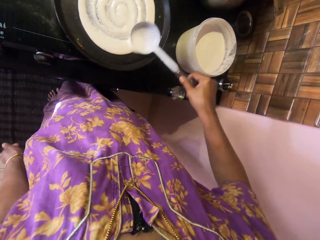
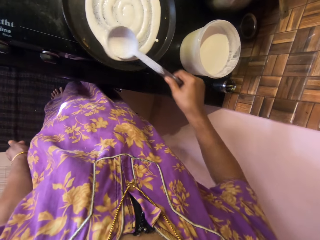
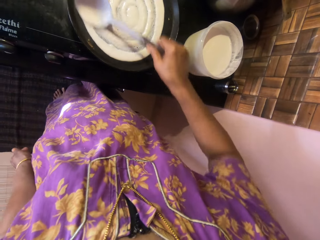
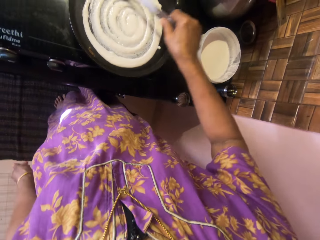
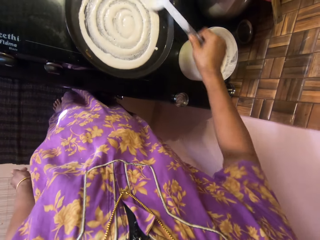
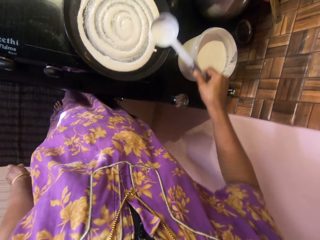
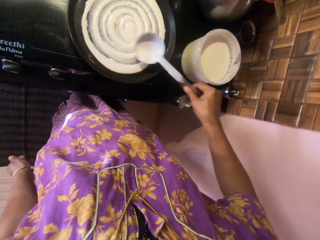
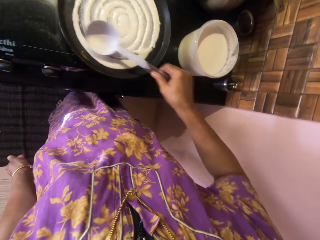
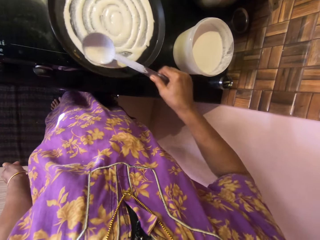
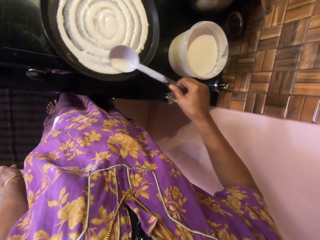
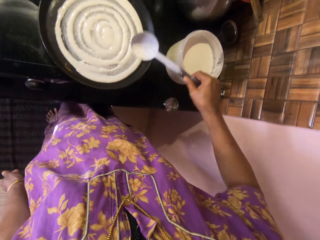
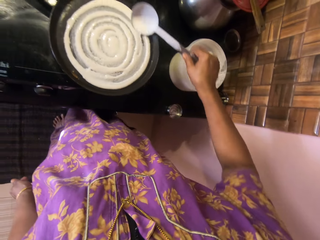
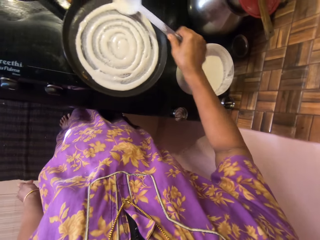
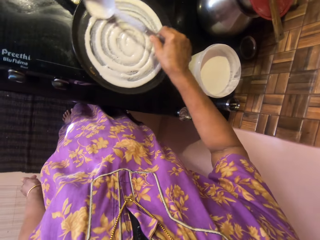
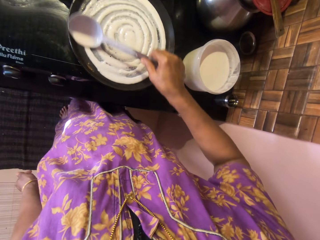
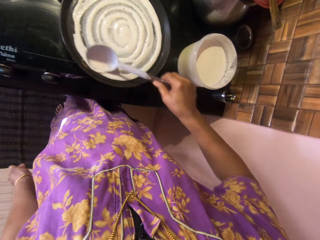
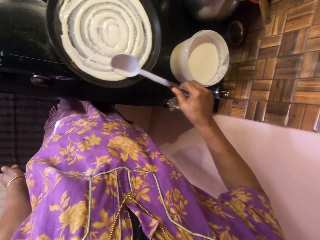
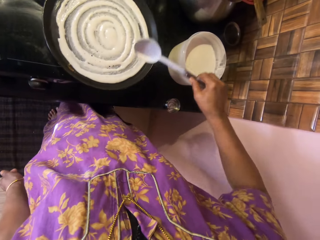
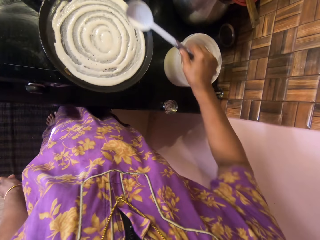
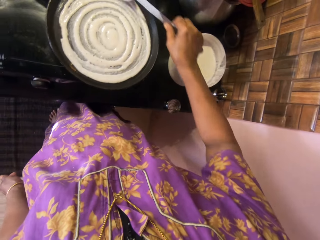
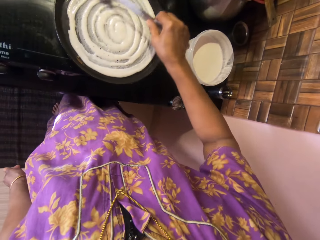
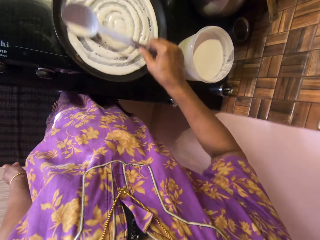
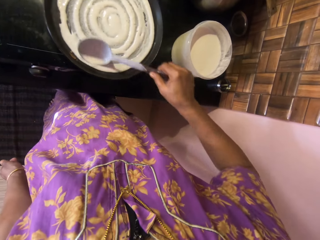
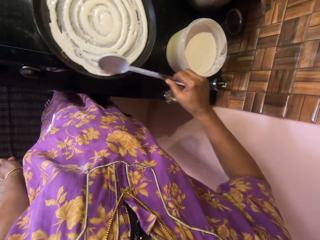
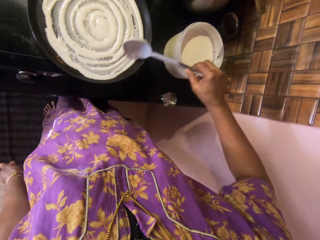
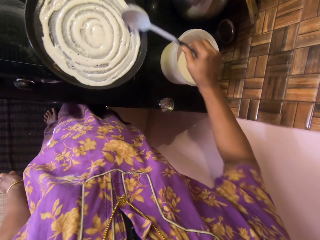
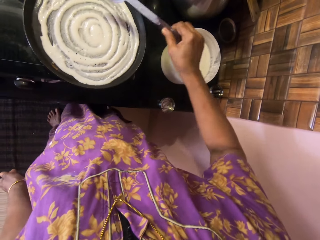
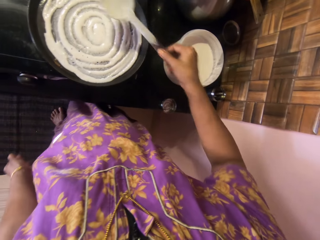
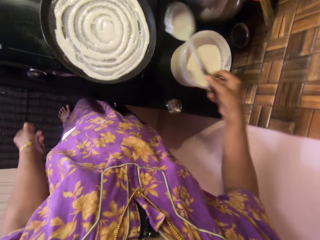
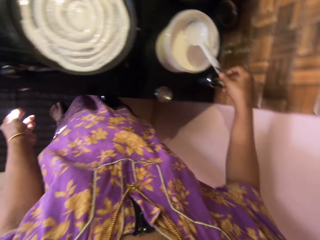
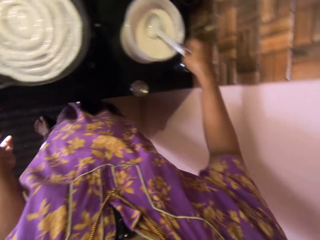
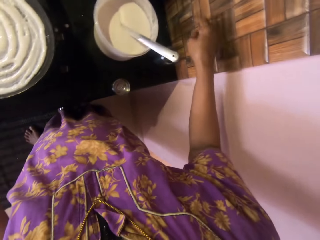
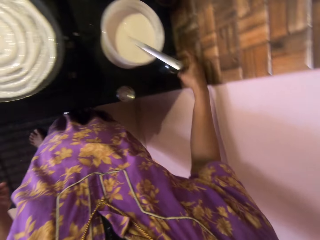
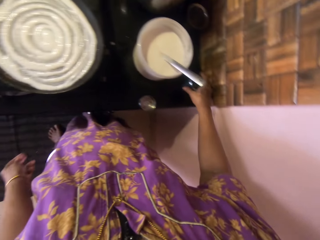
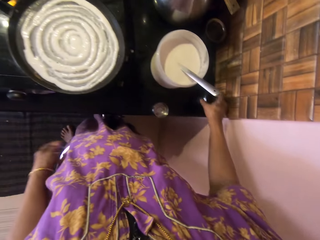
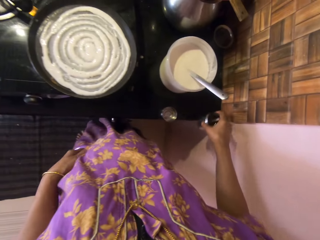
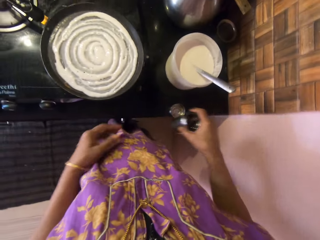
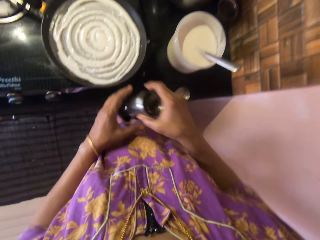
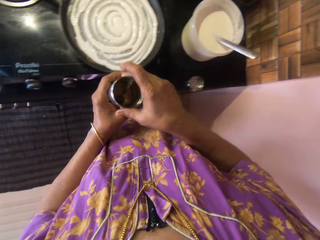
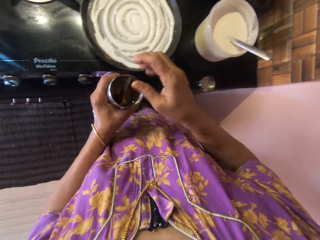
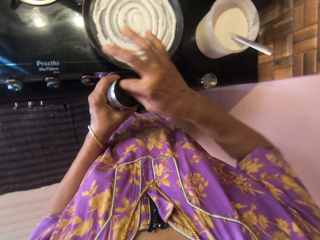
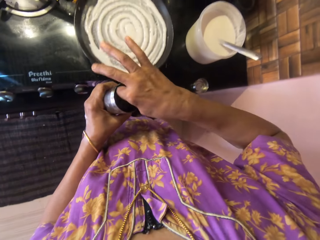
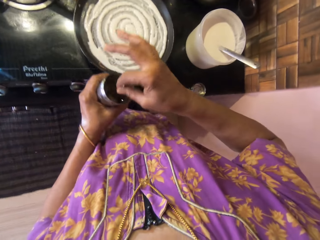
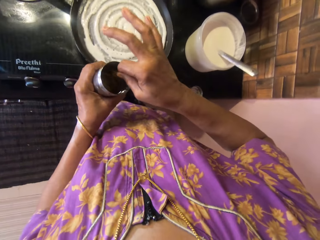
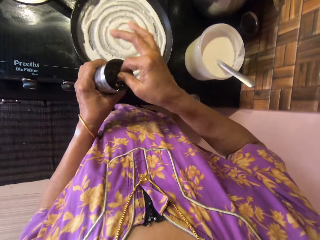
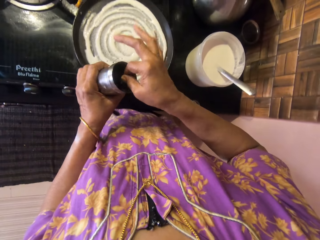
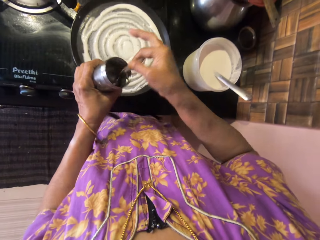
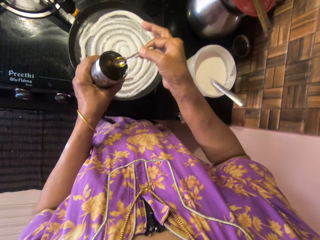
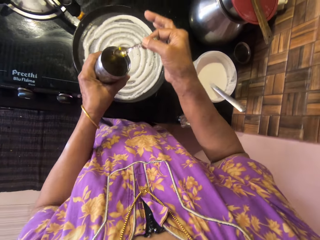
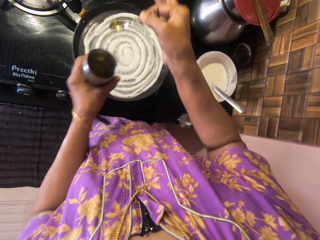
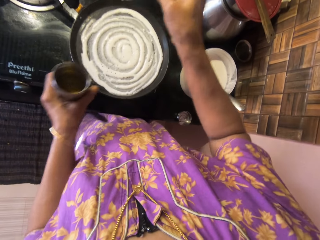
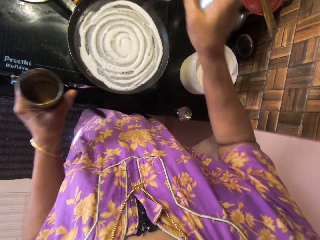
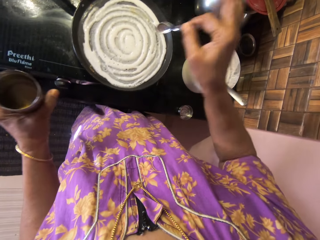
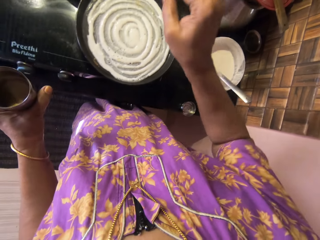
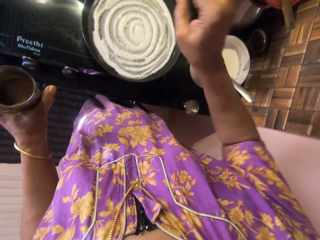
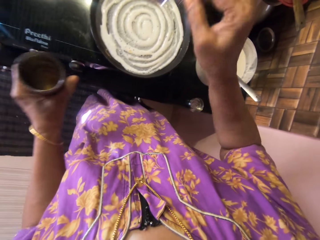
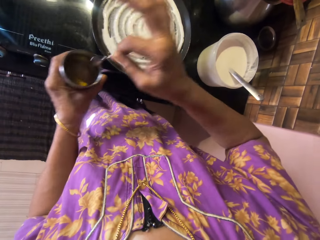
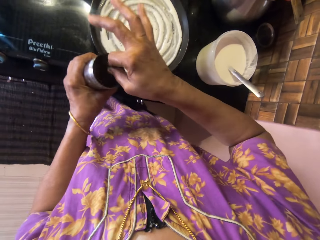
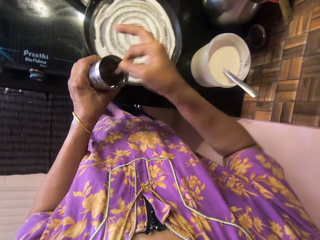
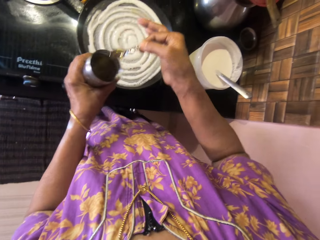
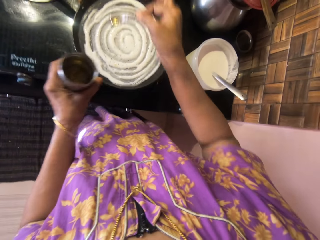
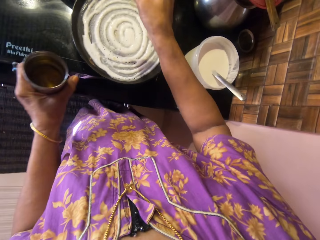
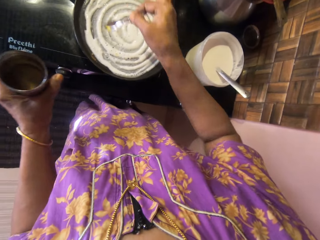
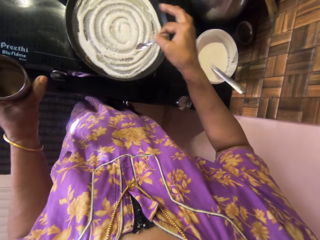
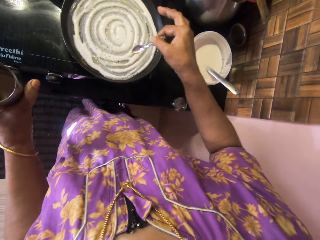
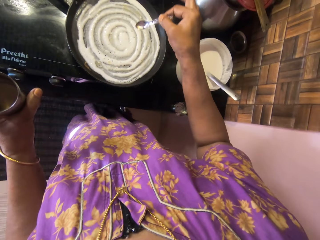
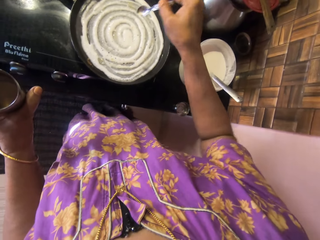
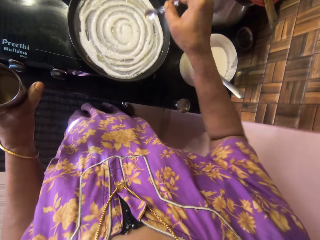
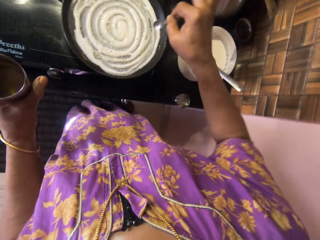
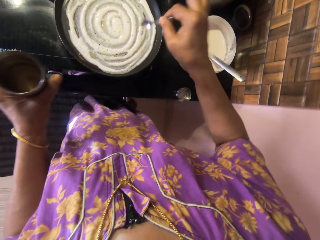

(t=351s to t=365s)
The camera wearer moves the spoon. She drops the frying spoon into the bowl of pancake mix. She takes an olive oil or glass from a cabinet with her right hand. She lifts the glass and transfers the glass to the left hand. She picks up a spoon inside the glass. She scoops cooking oil. She applies drops of olive oil with a teaspoon onto the pancake in the pan. She scoops the cooking oil. She sprinkles oil on the dough.

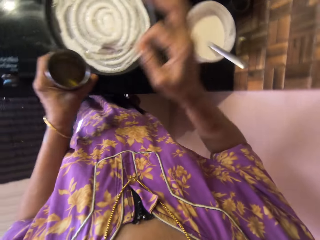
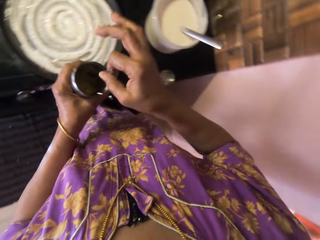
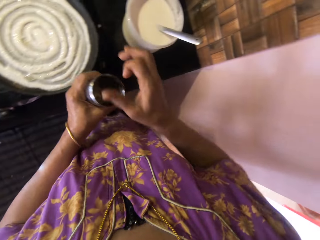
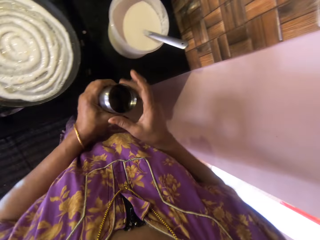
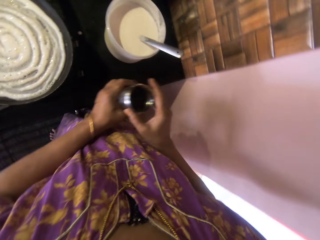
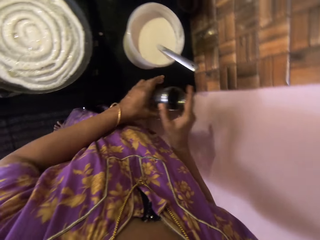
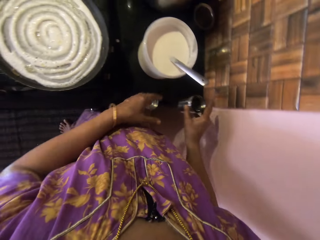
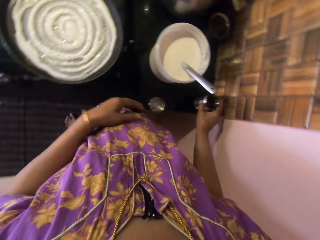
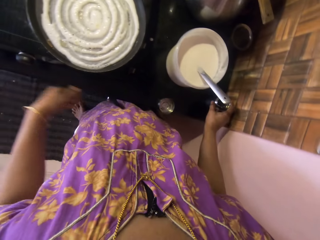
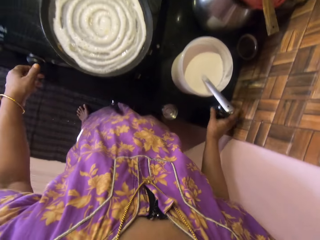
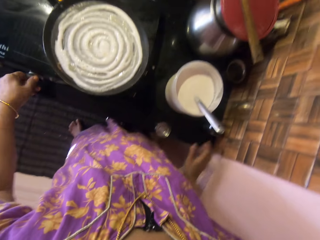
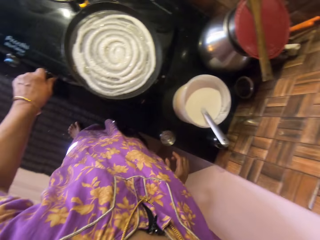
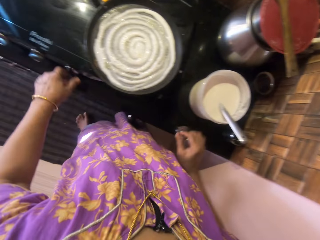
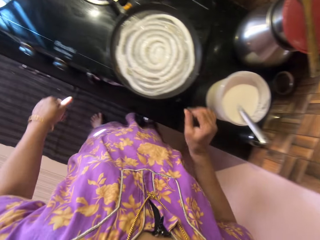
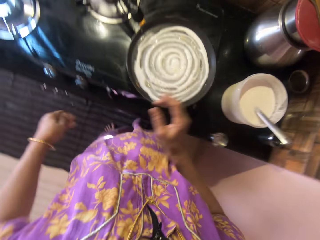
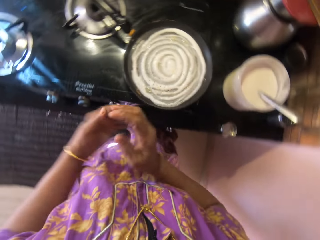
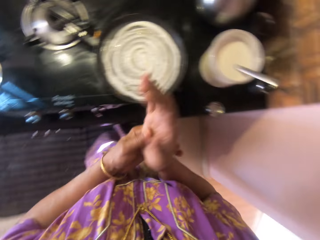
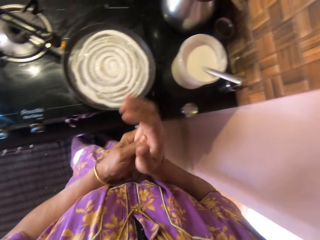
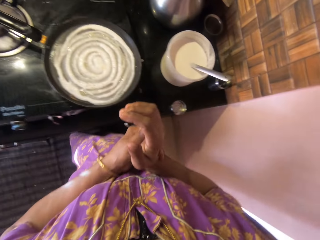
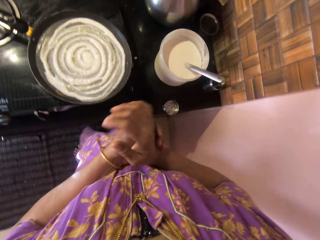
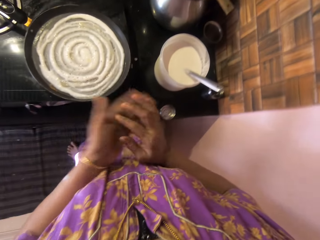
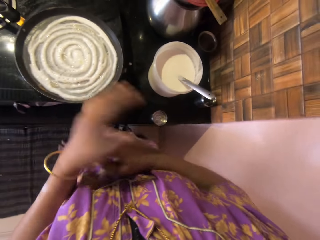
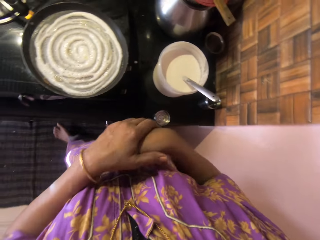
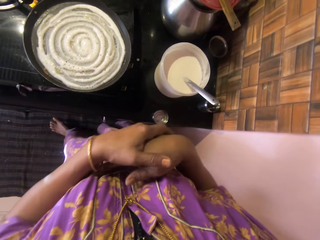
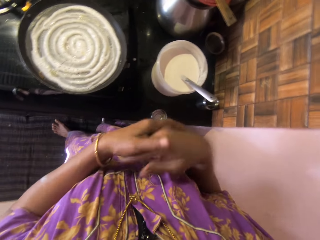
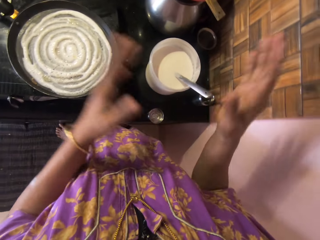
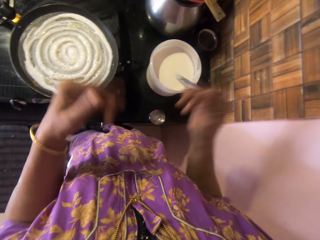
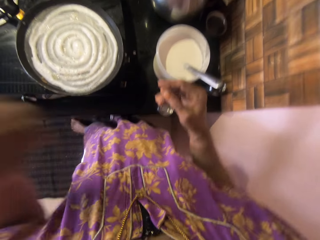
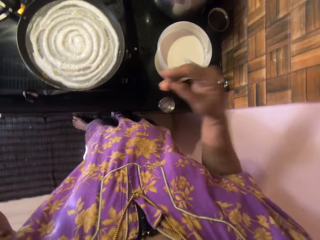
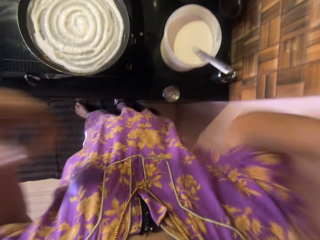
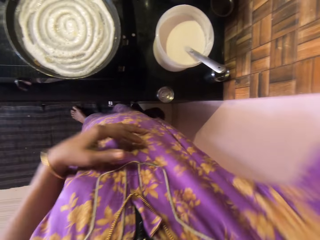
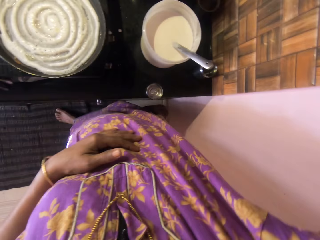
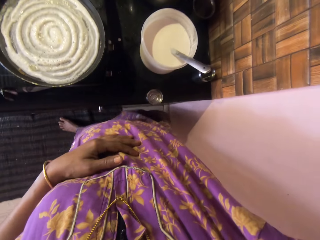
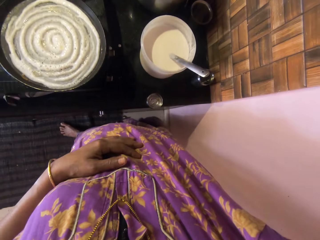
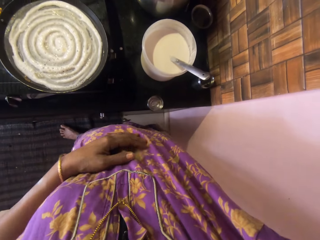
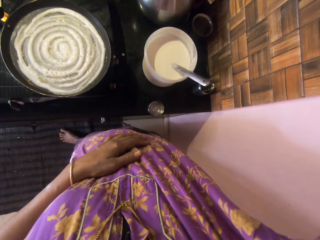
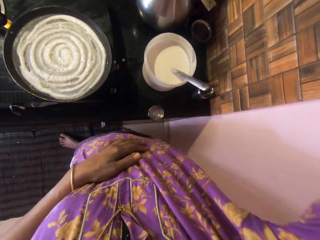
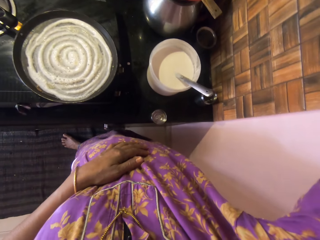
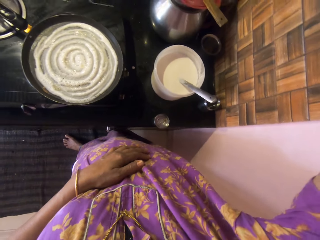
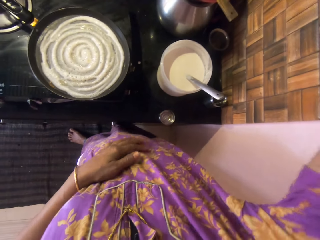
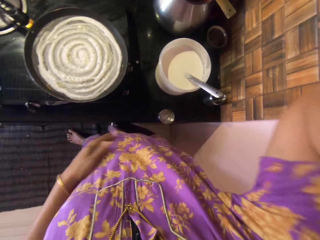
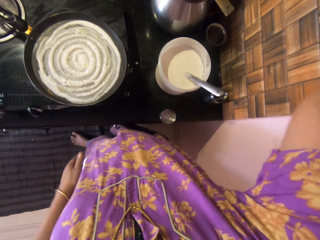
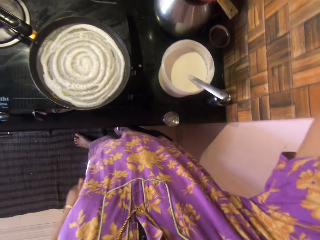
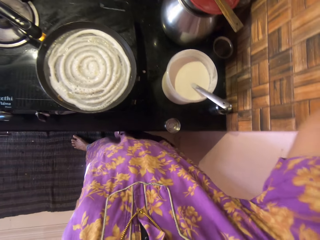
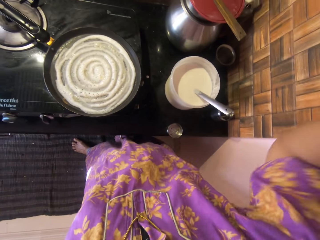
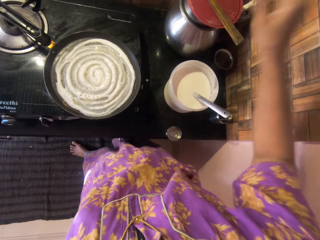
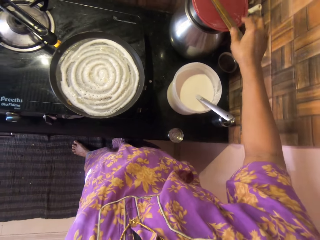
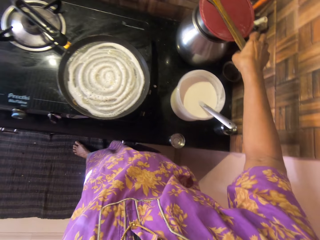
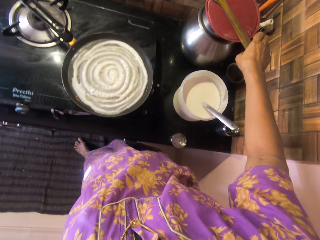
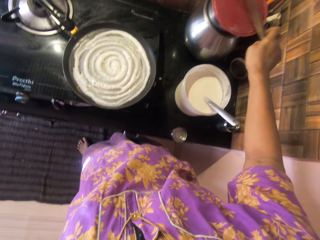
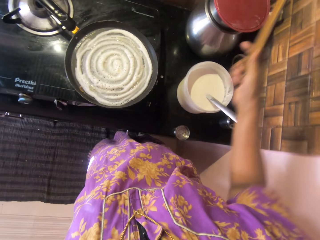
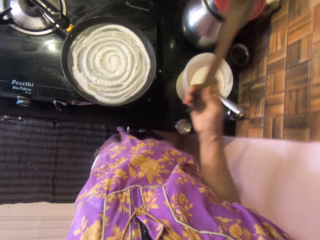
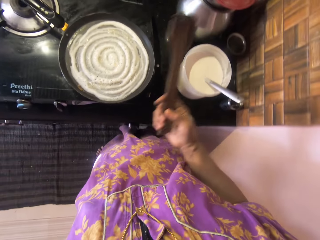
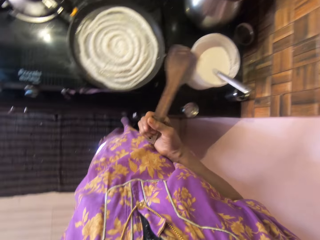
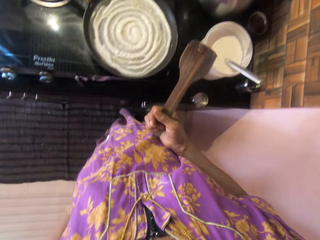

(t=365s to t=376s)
The camera wearer dips the spoon inside the glass. She transfers the glass to the right hand. She places the olive oil on the cabinet. She adjusts the switch on the cooker with her left hand. She moves both hands. She rubs her hands together. She looks around. She adjusts her camera. She drops the right hand. She picks up the wooden spatula or spoon with her right hand from the top of the pot. She lifts the wooden spoon.
